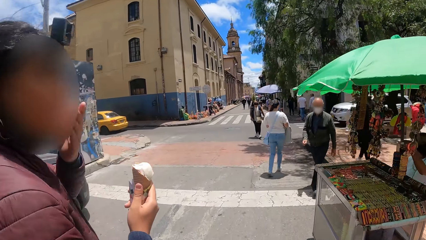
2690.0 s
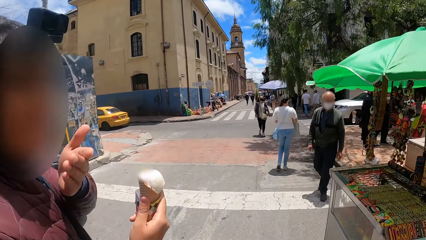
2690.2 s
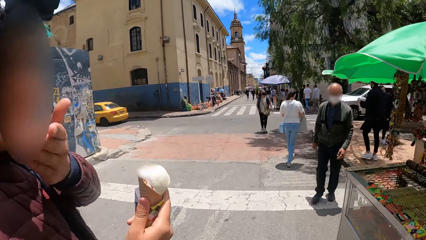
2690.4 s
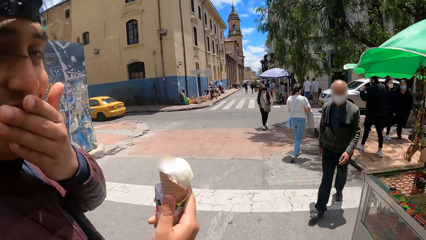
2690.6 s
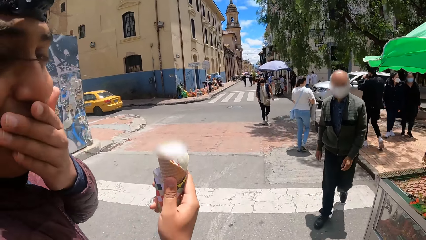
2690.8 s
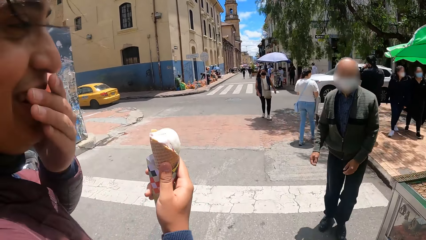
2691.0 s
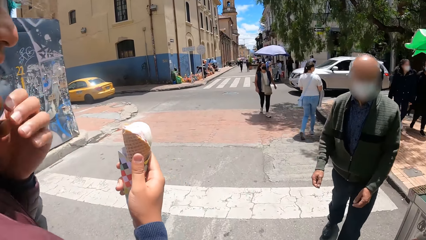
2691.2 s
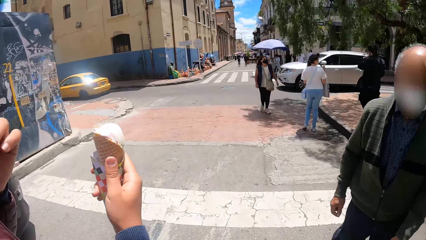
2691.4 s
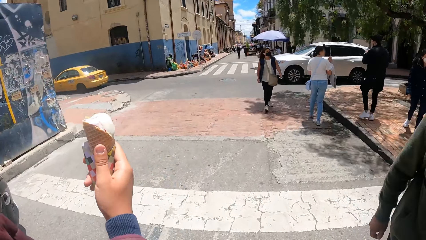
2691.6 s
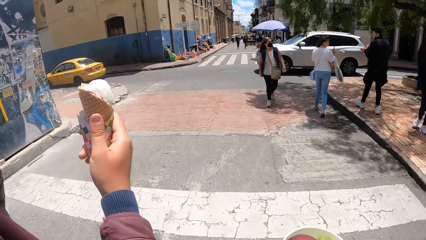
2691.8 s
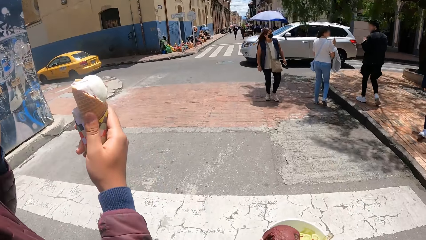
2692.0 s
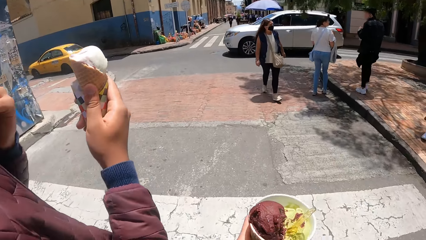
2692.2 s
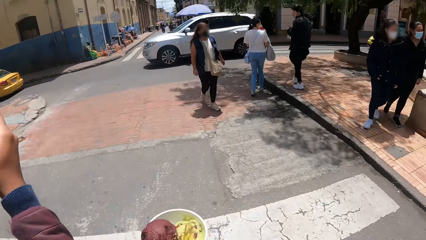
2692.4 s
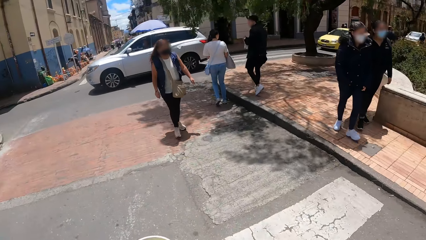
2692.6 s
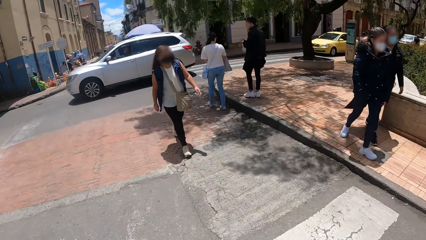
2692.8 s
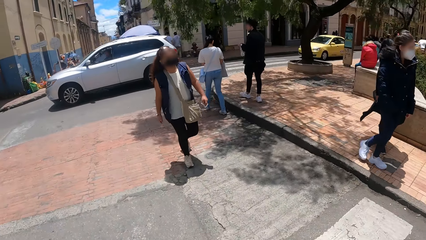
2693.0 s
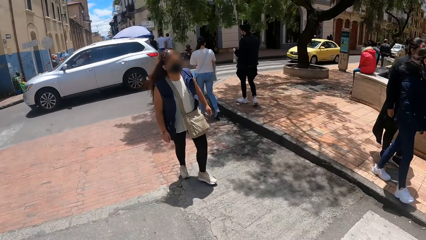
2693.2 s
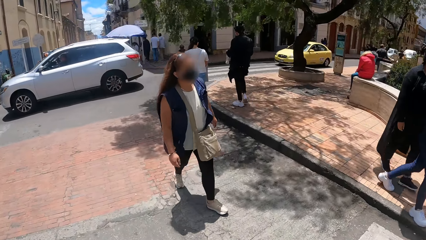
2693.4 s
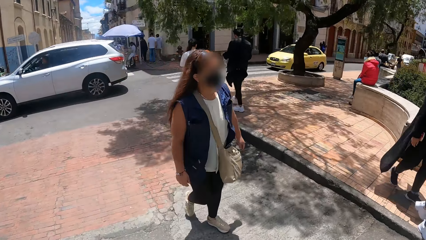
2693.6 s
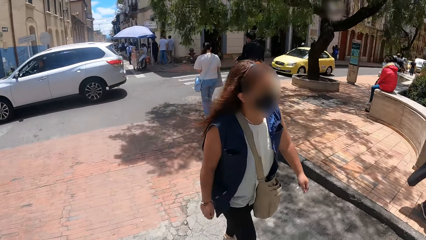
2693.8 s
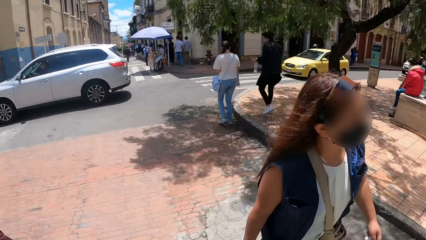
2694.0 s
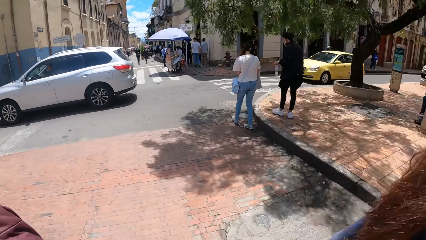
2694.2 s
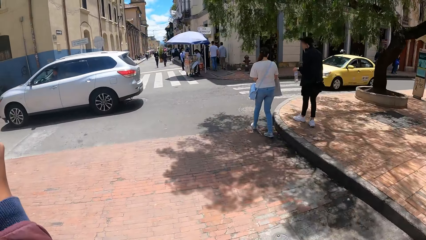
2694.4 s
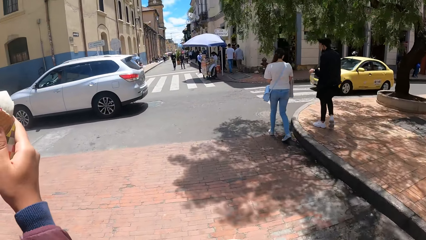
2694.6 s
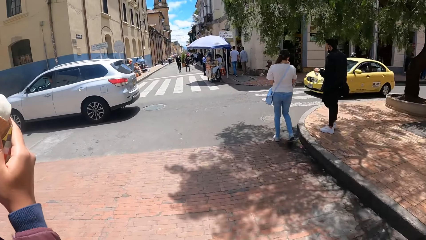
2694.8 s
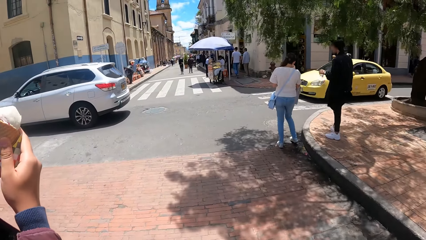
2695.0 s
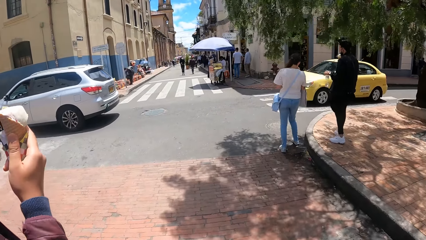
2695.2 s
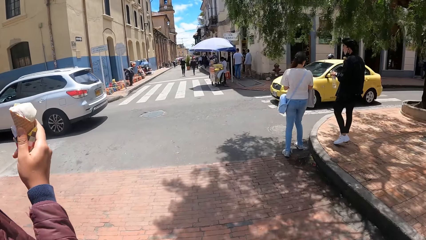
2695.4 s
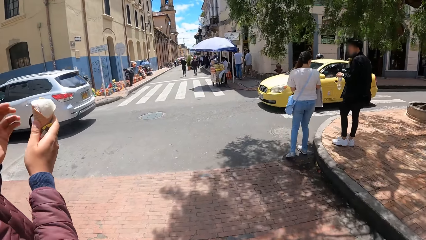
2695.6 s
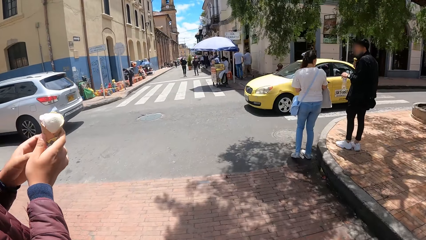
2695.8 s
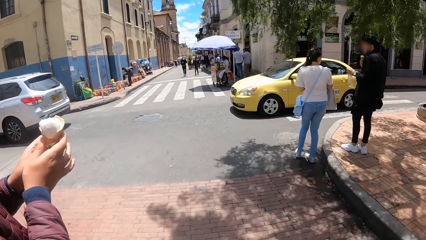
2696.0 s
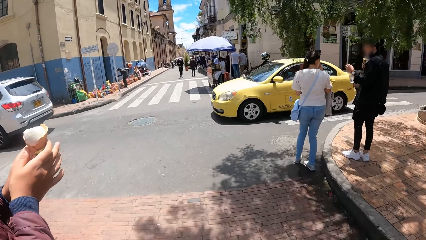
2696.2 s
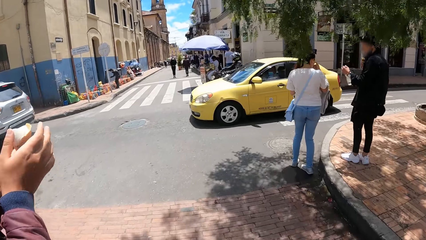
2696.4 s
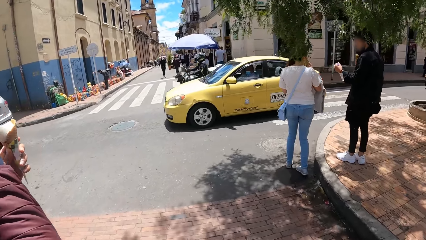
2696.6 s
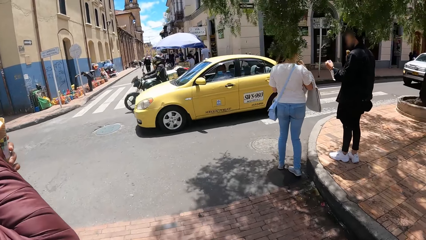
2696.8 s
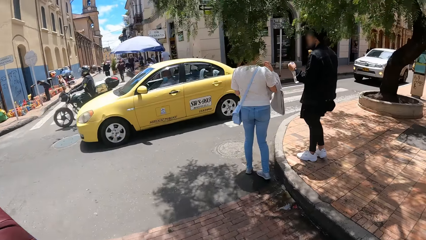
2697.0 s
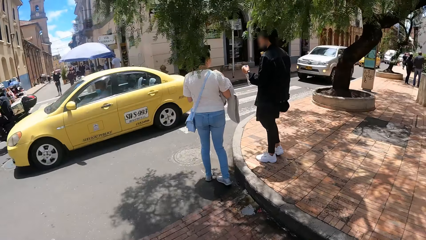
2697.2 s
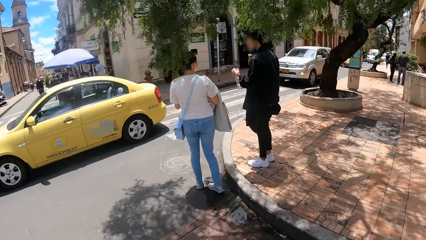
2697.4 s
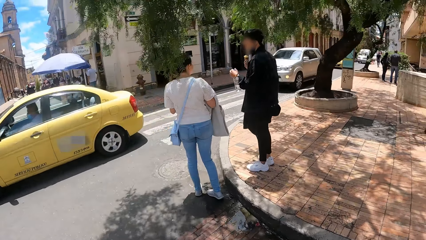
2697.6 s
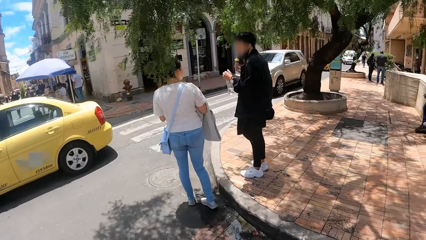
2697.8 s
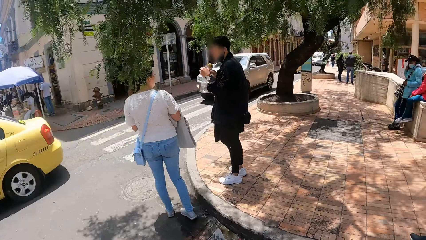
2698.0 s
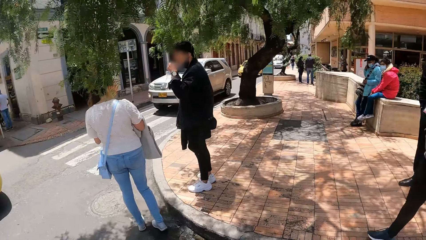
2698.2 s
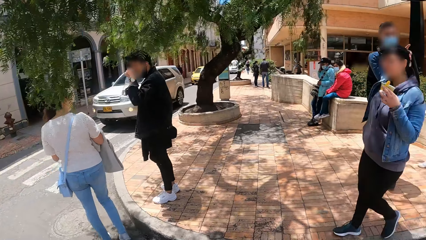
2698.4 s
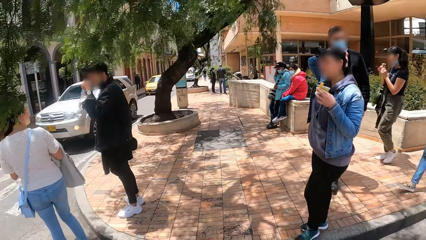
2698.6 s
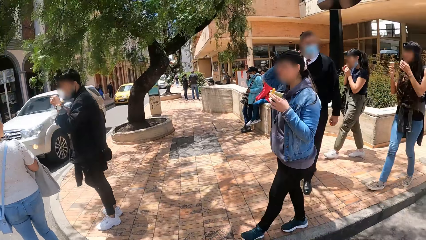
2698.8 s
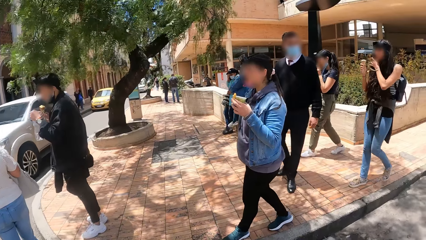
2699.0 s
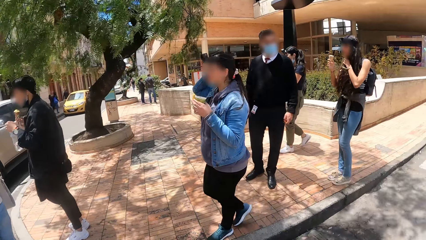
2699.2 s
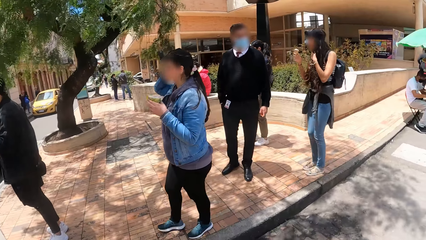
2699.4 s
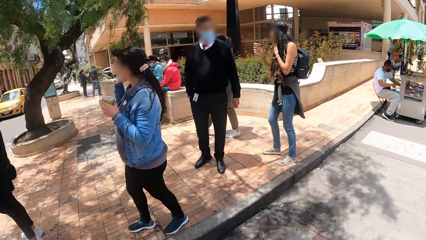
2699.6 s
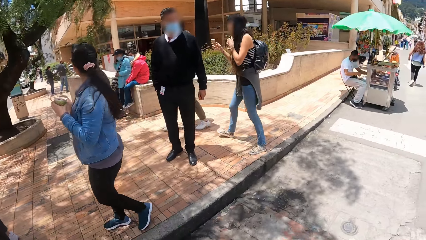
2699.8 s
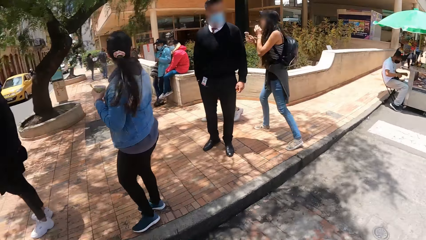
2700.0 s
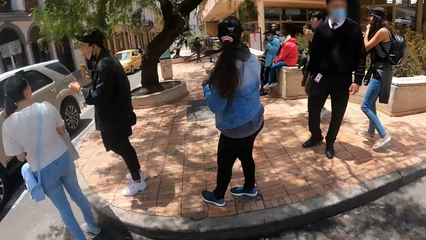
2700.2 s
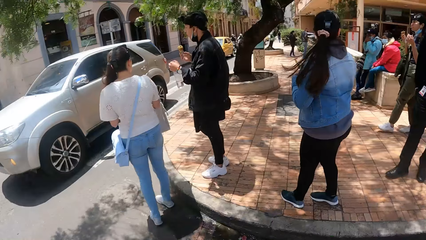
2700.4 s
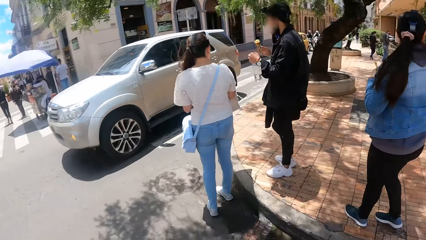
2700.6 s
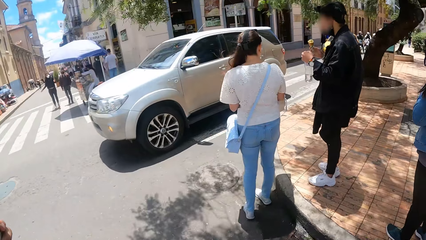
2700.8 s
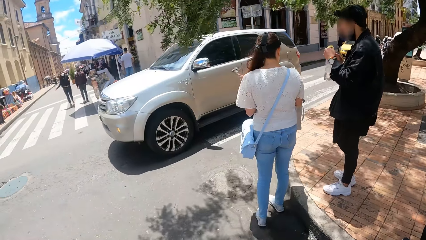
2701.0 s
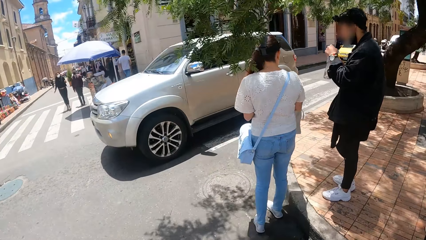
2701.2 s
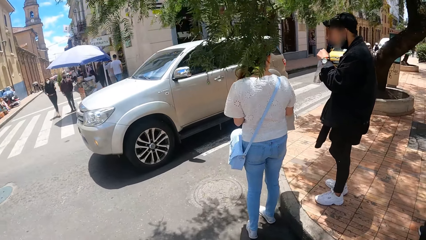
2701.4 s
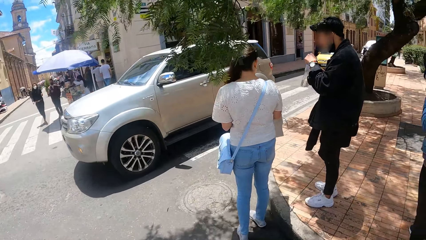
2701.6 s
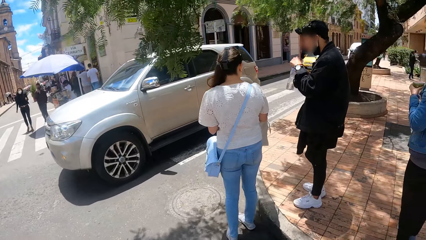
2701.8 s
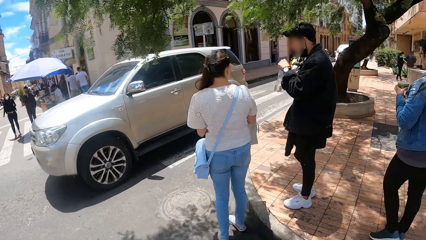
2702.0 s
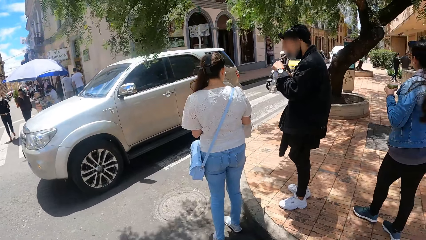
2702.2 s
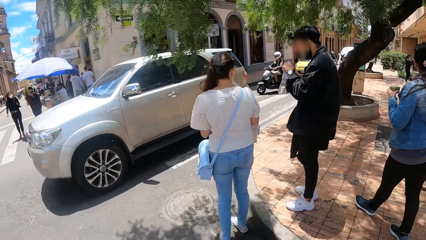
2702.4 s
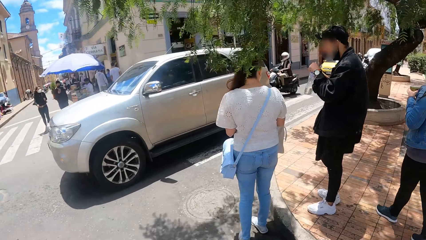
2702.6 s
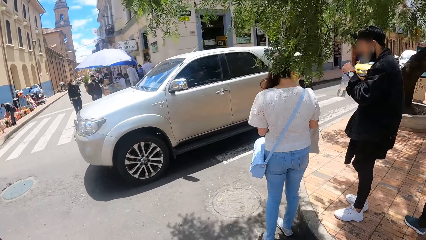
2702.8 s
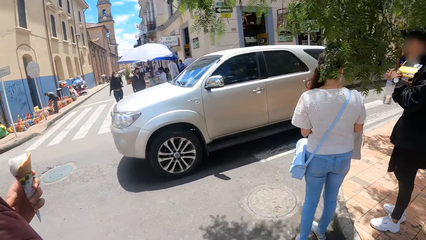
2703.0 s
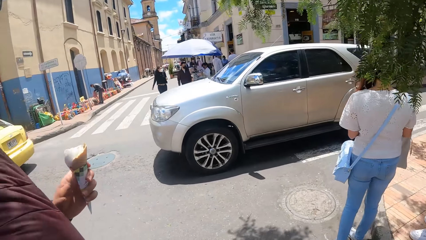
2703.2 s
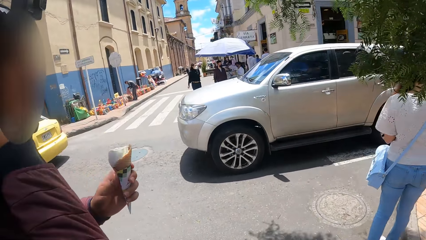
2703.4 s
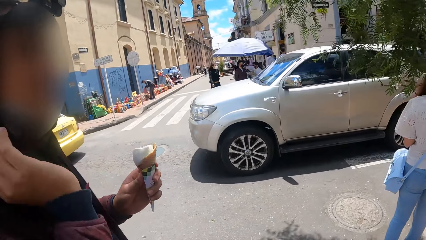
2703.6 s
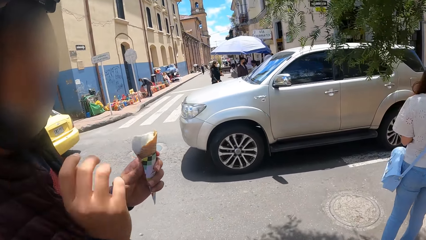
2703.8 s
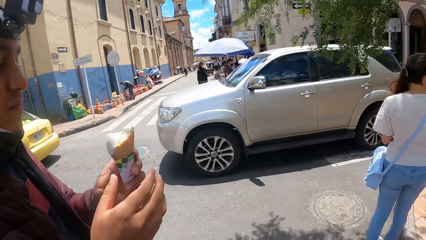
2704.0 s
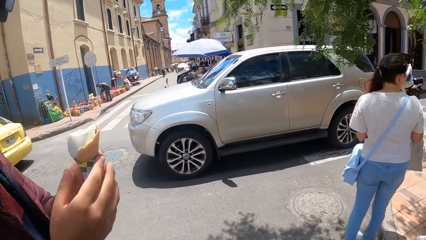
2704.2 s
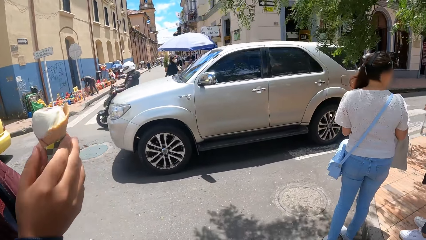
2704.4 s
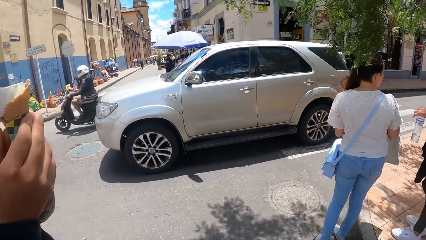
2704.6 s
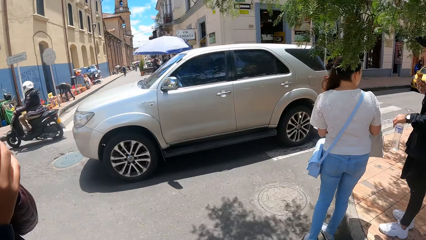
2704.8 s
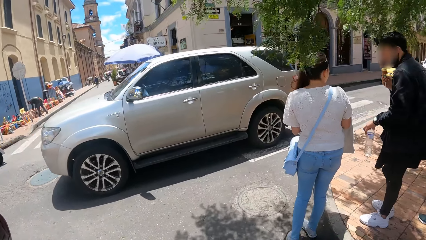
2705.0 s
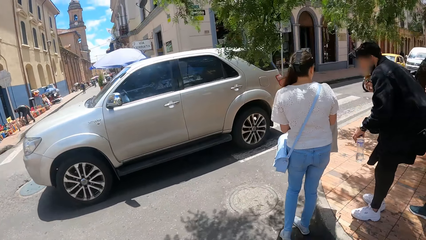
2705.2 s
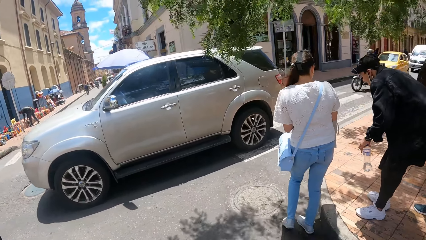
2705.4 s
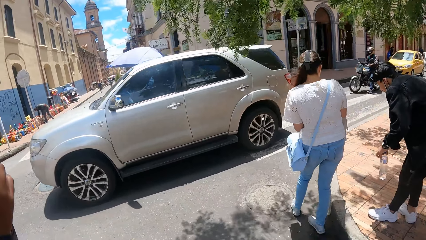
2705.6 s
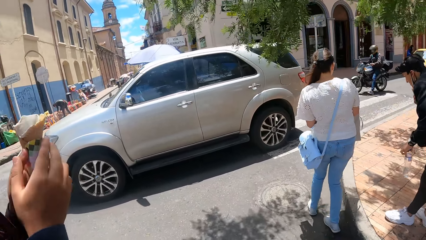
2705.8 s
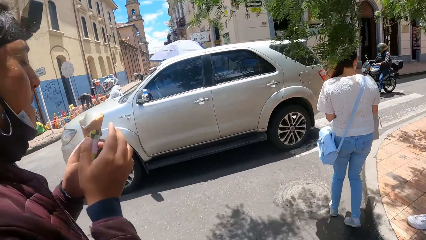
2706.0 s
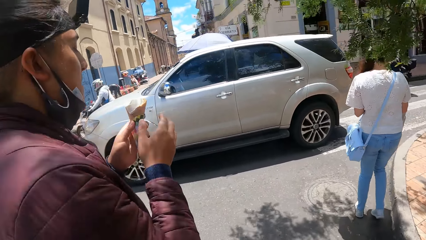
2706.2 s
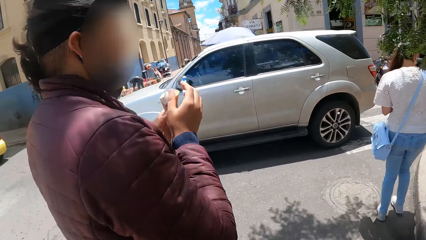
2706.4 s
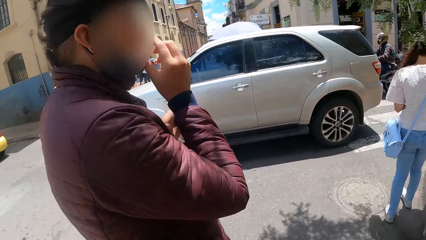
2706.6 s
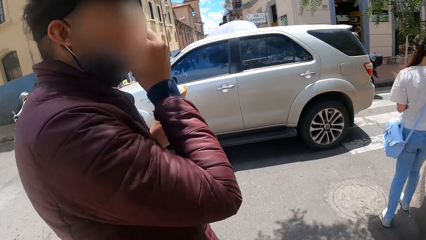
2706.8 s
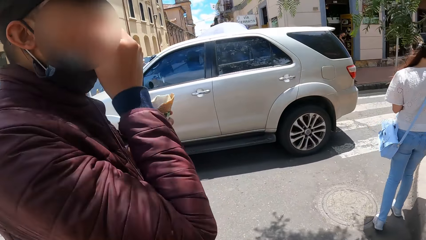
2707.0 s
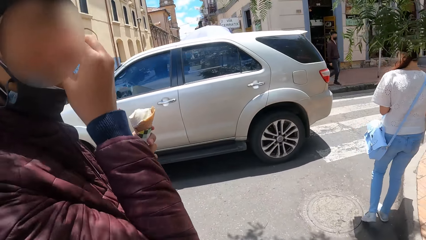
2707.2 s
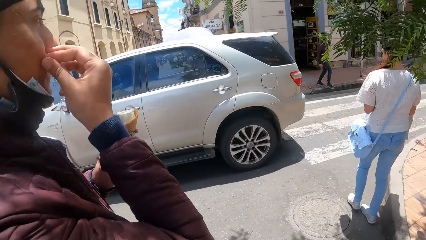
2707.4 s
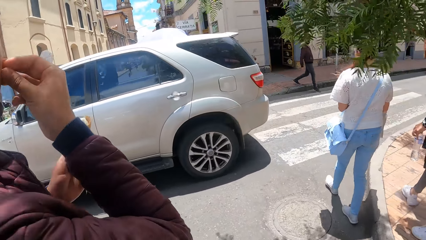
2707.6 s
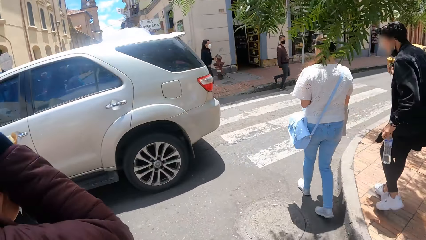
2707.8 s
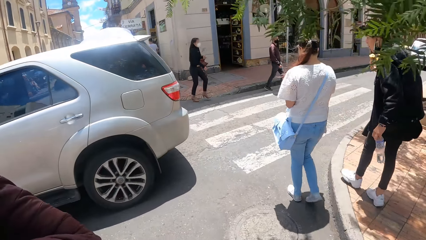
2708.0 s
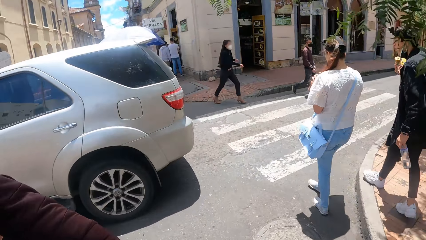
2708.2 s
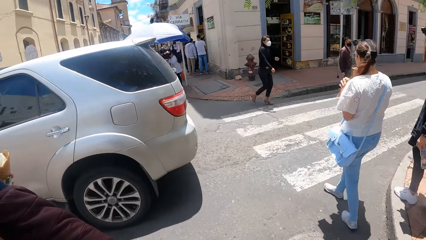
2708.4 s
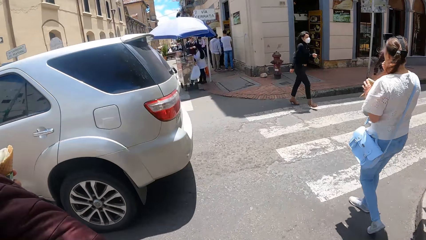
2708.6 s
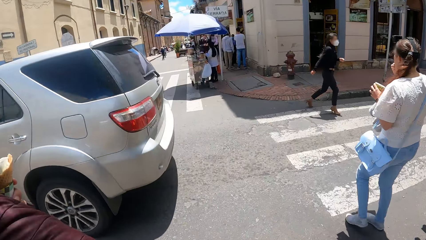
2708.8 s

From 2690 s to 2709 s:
A person touches the face. The camera wearer laughs. The person walks. The camera wearer eats ice cream. The person eats ice cream. The camera wearer walks. They look around. The person eats ice cream. The camera wearer walks. The person touches the face.
